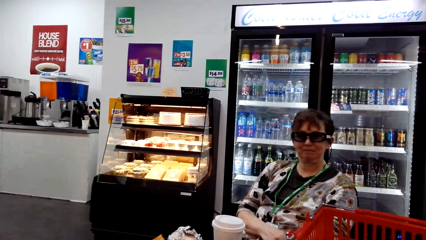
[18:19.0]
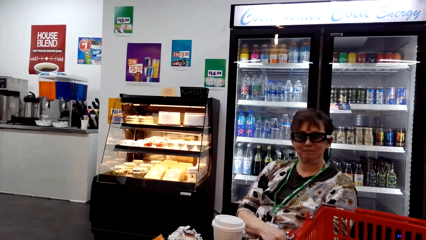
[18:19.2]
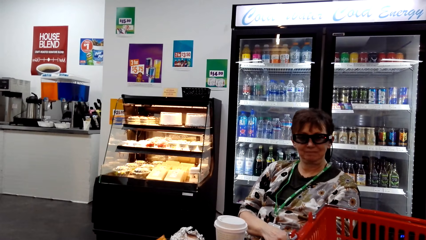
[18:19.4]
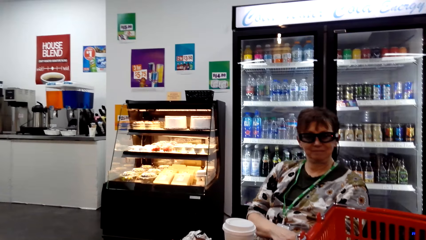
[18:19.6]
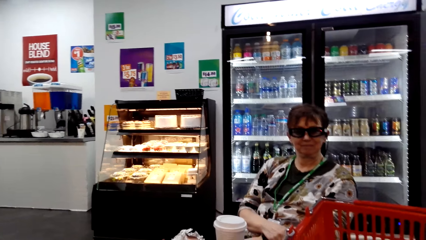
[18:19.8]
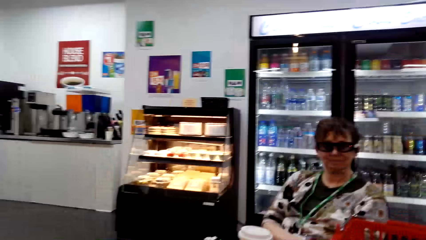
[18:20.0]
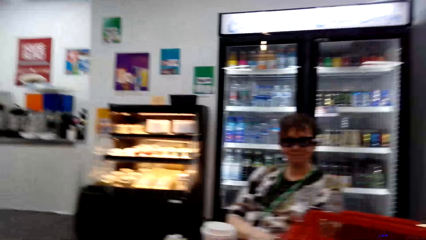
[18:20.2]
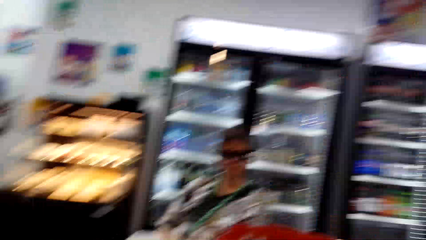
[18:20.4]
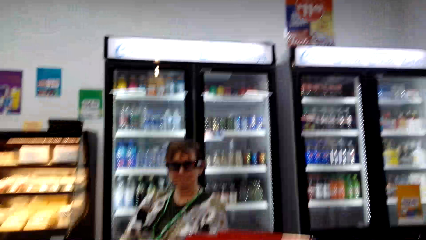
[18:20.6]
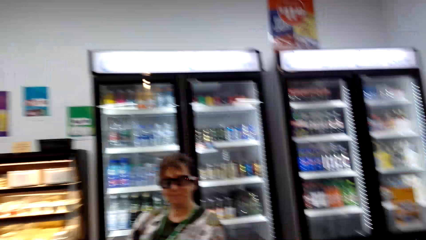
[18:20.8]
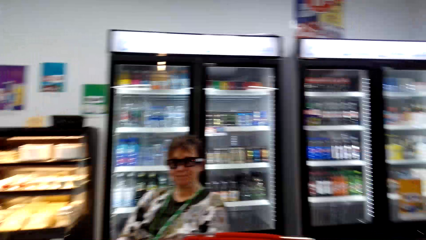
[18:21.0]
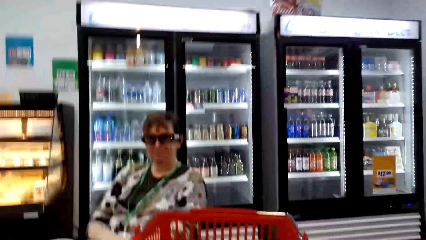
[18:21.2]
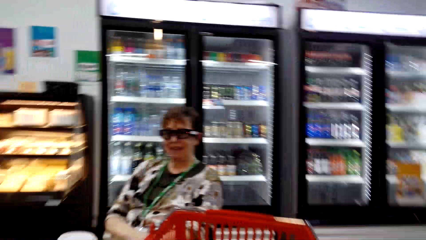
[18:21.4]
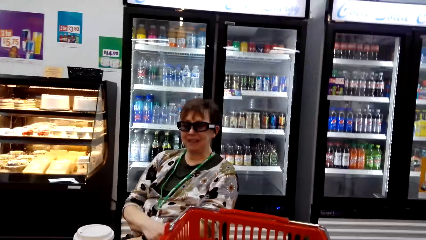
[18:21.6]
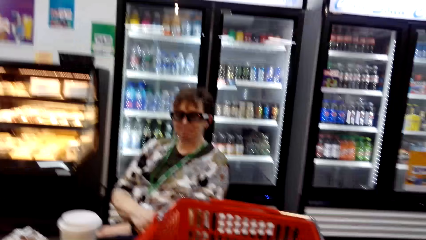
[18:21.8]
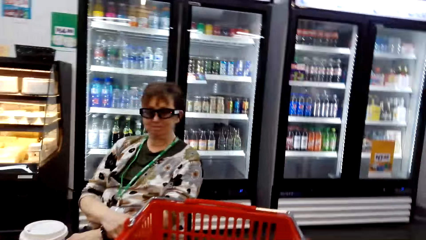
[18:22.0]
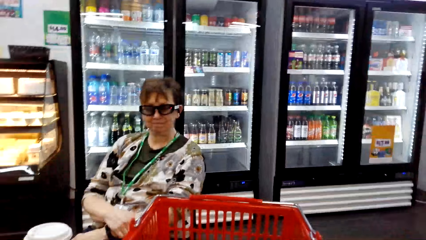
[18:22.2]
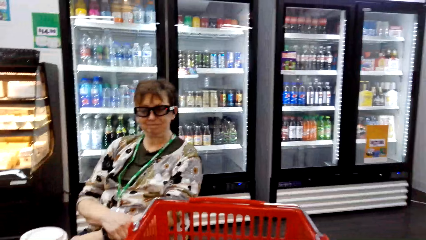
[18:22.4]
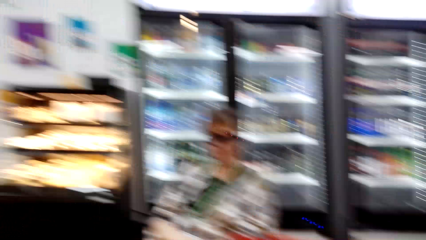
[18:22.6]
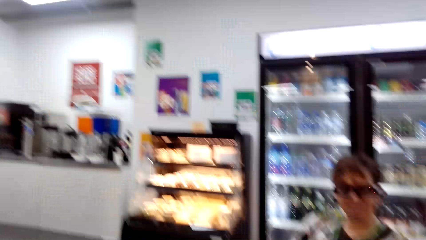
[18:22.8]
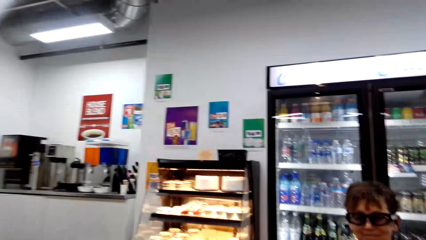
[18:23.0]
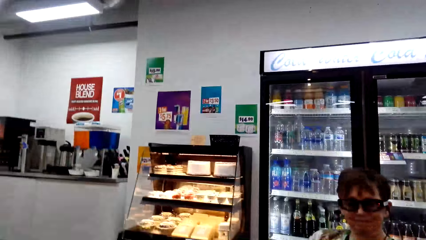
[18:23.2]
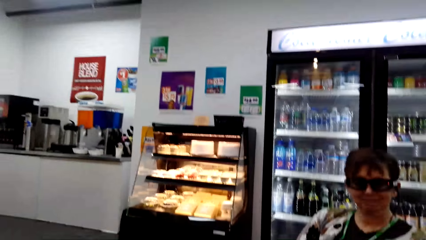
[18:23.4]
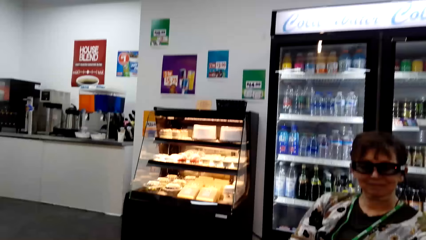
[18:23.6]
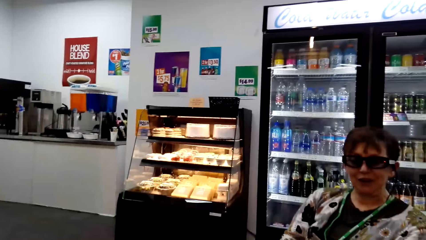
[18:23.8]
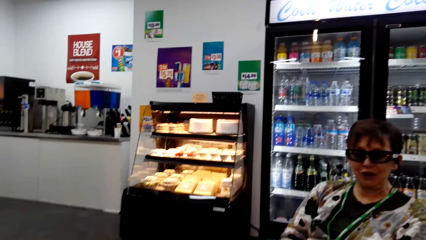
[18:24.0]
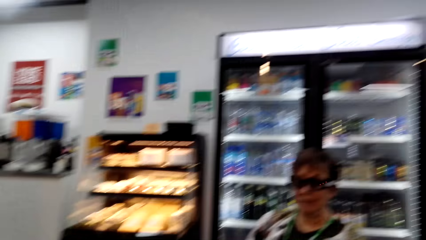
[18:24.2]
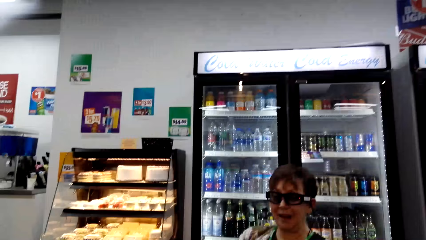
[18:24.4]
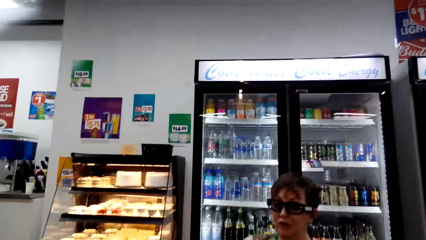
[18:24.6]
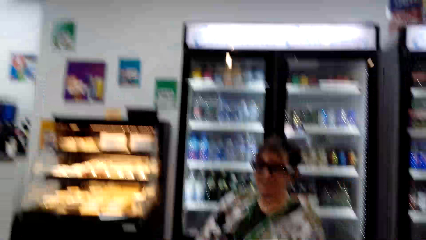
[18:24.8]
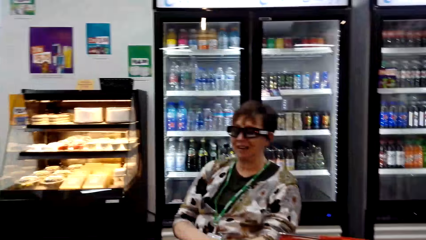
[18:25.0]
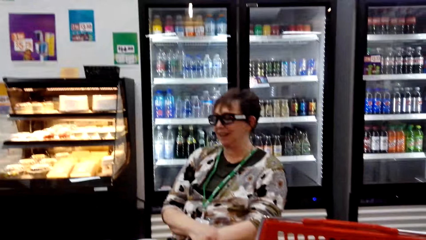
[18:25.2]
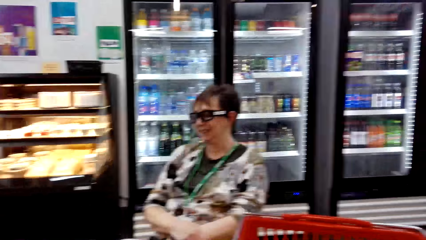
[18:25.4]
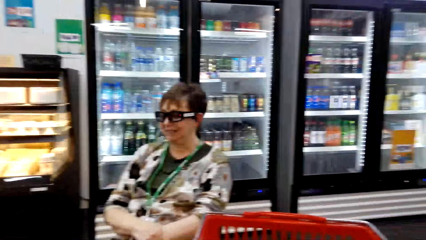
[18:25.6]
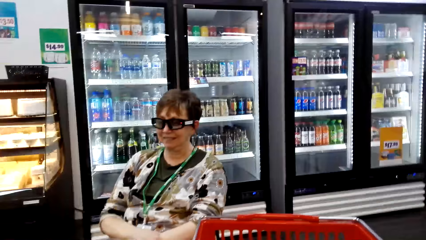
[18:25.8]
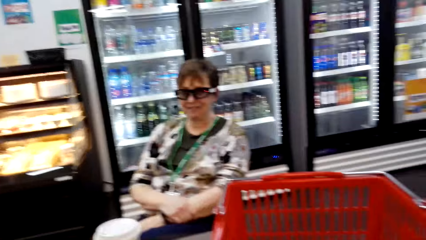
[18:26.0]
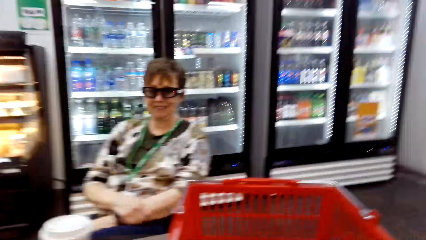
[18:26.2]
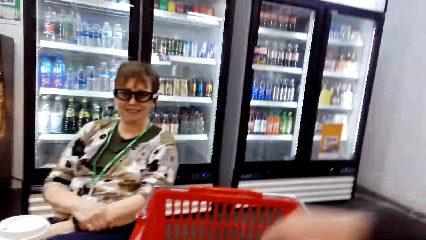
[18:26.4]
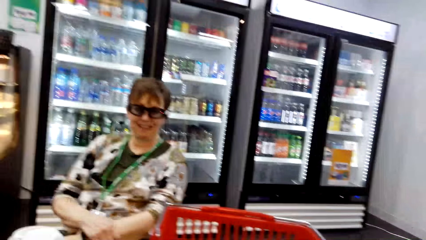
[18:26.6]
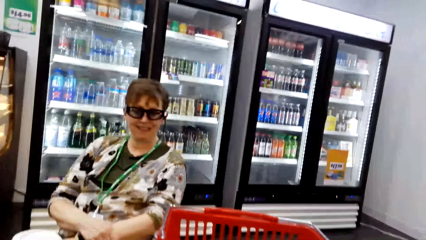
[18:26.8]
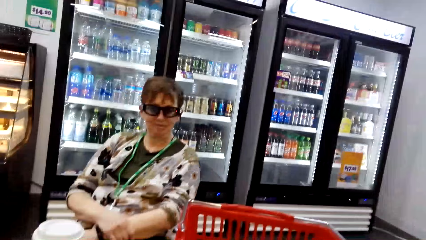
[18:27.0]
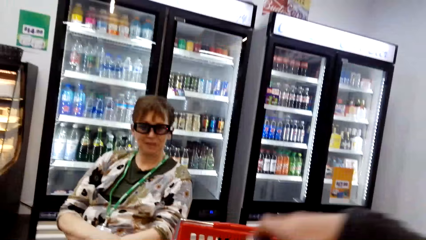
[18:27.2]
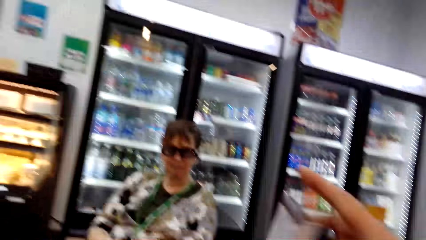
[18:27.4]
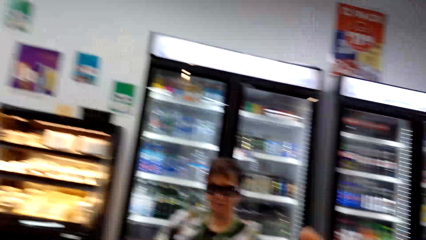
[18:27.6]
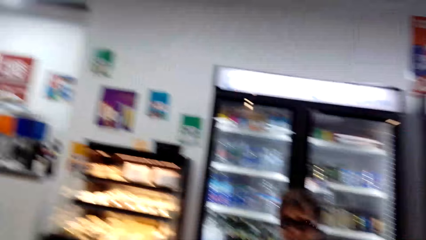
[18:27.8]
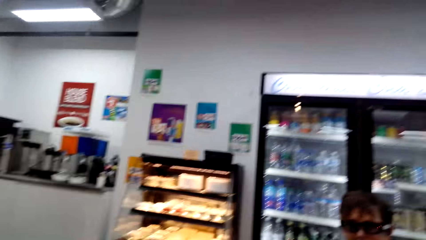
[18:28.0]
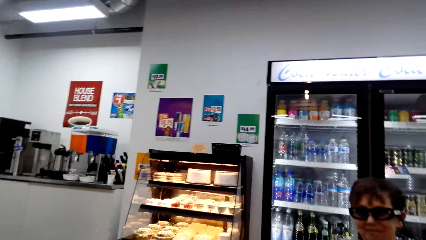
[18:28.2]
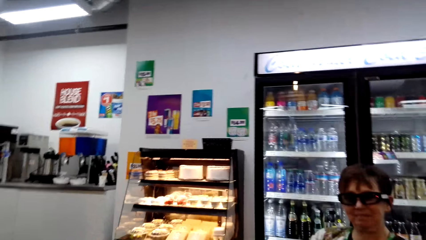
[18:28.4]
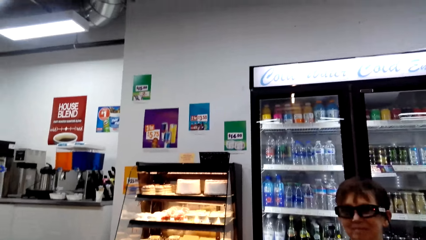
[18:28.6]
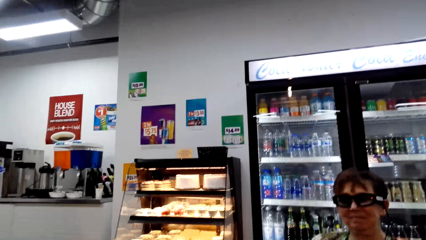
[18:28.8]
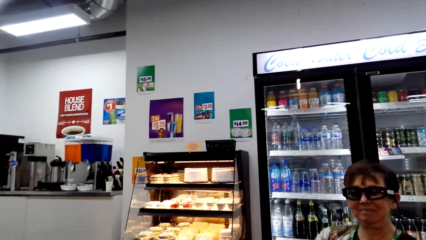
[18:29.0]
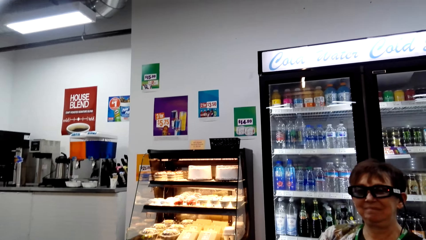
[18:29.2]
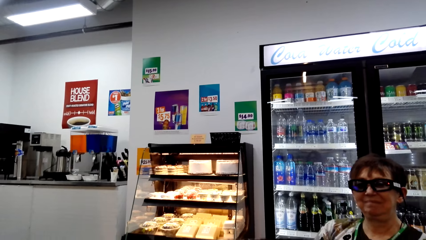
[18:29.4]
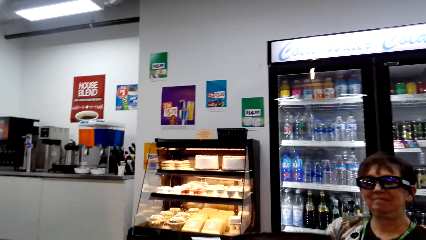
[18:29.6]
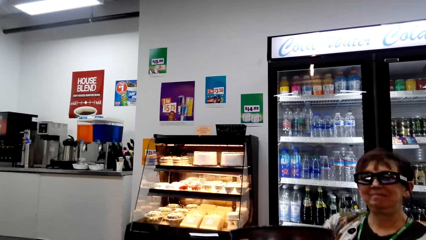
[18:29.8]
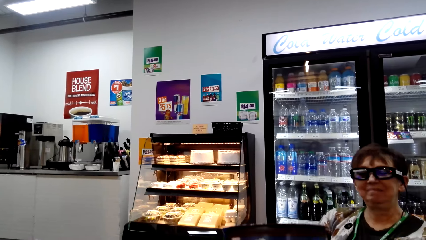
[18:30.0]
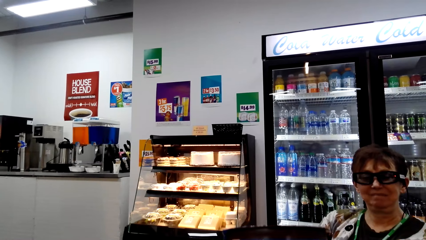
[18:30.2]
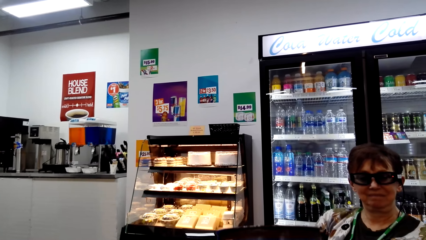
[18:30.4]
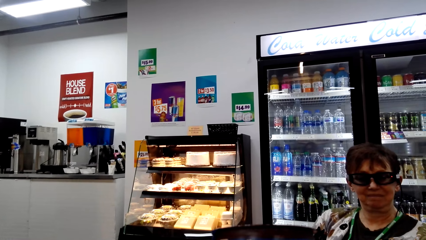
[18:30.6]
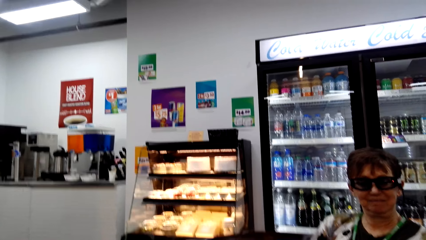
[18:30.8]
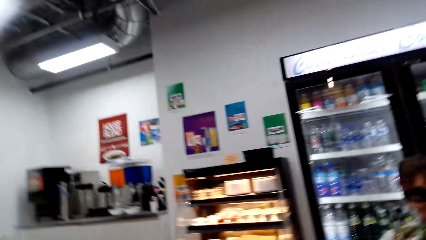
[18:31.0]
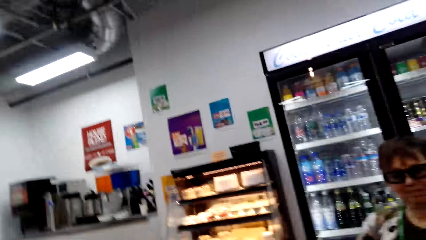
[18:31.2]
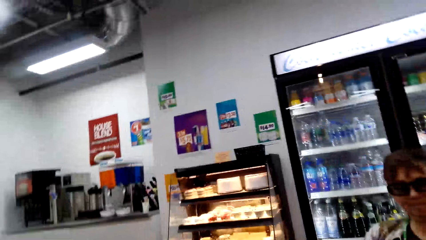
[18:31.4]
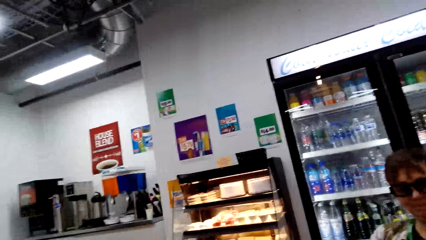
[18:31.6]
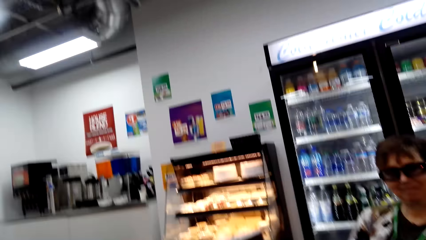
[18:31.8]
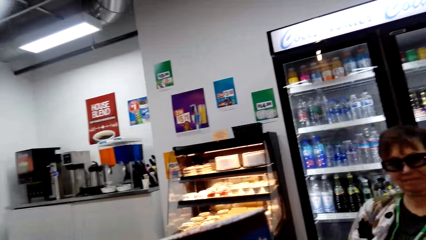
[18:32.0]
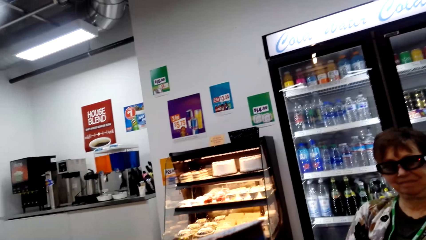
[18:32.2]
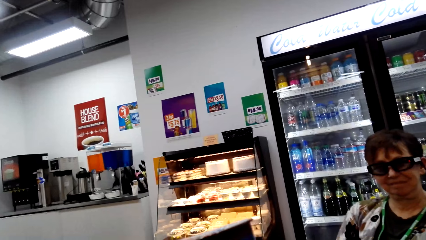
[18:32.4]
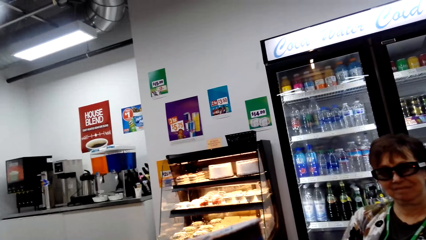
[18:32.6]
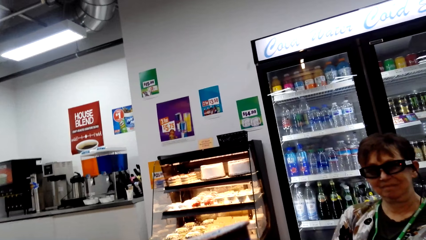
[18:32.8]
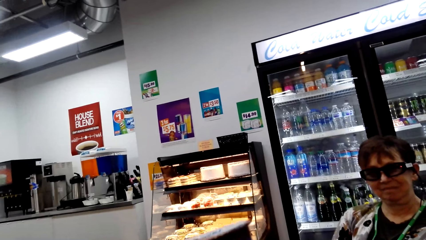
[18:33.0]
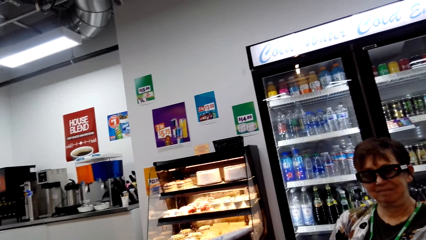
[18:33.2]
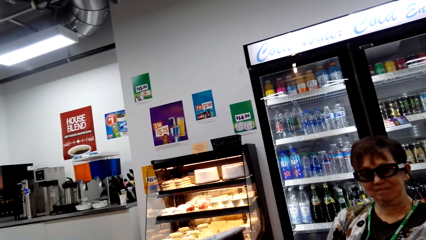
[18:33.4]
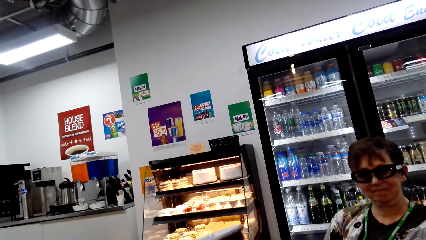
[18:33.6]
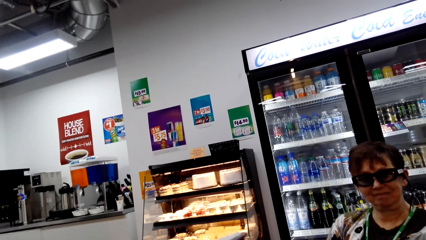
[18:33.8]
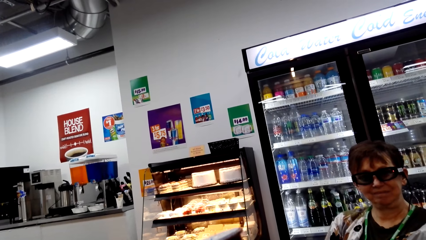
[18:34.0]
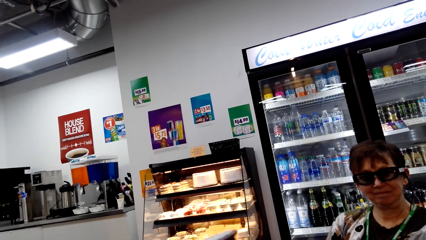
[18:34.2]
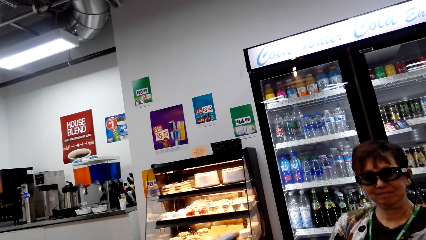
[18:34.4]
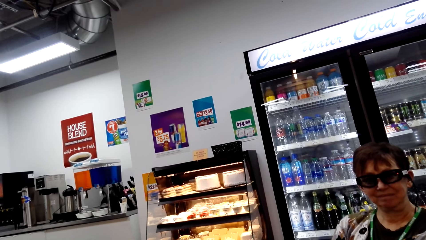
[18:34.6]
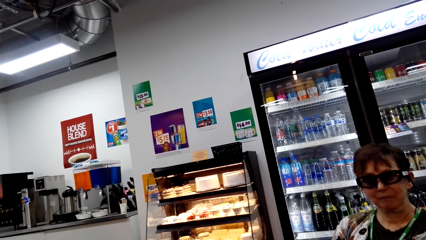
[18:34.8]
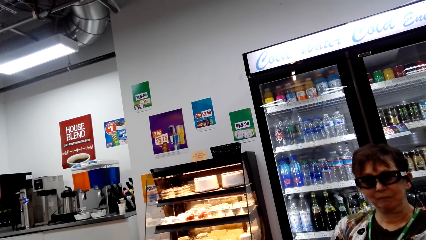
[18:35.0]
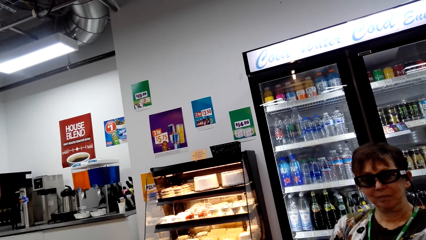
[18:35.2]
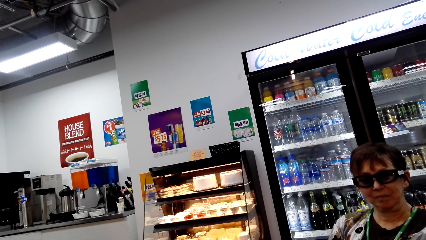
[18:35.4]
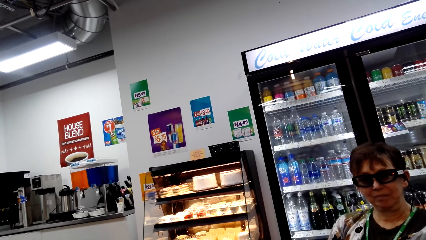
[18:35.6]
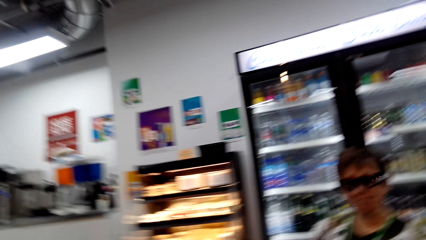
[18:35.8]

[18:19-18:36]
The camera wearer talks. They lift the hand. A woman talks. The camera wearer talks.
